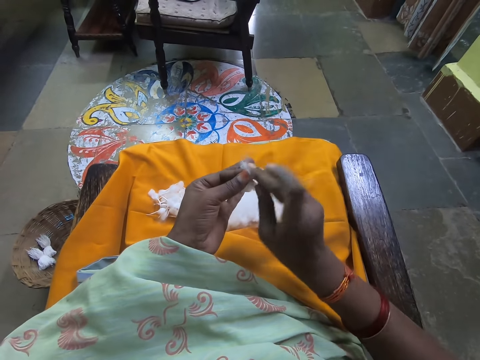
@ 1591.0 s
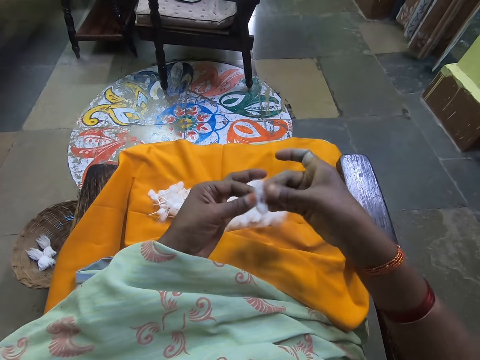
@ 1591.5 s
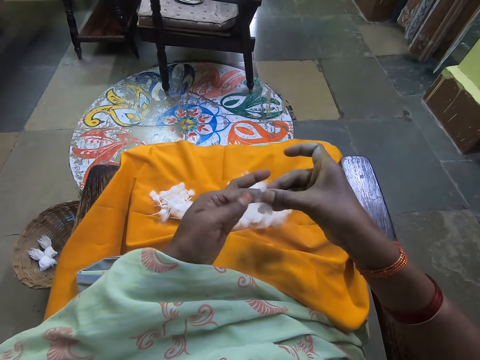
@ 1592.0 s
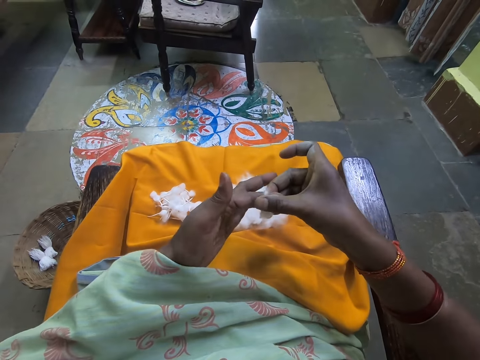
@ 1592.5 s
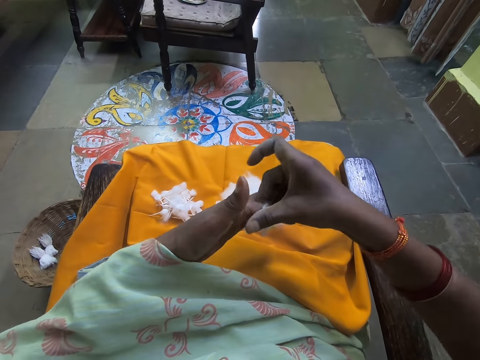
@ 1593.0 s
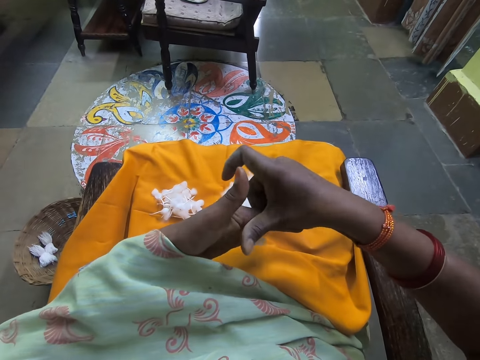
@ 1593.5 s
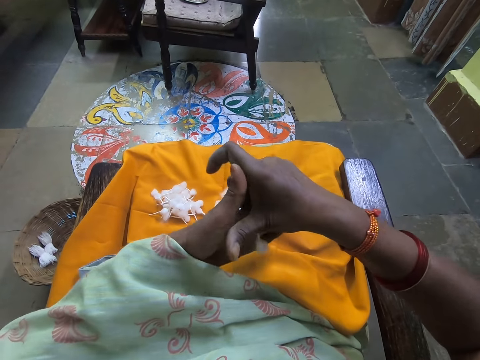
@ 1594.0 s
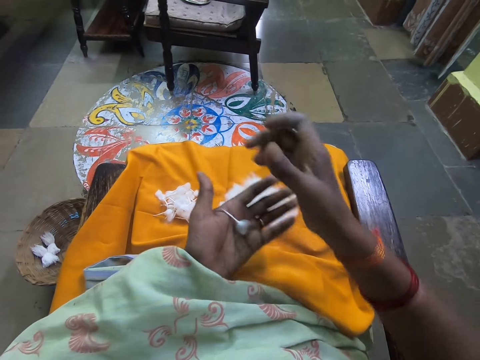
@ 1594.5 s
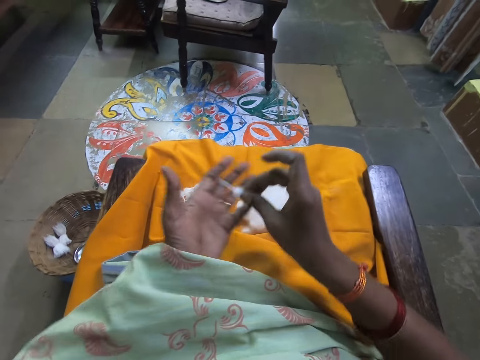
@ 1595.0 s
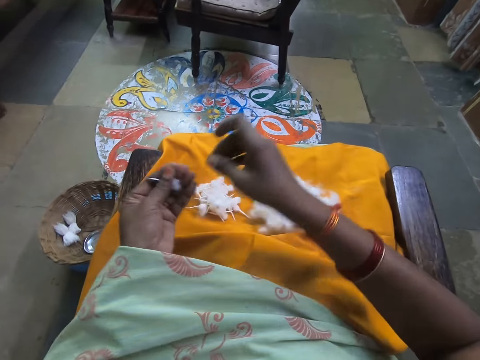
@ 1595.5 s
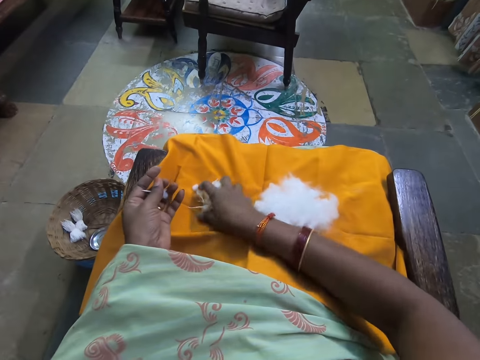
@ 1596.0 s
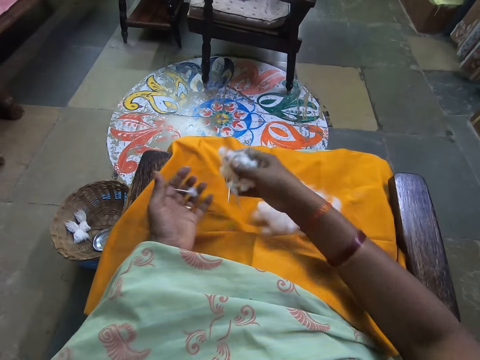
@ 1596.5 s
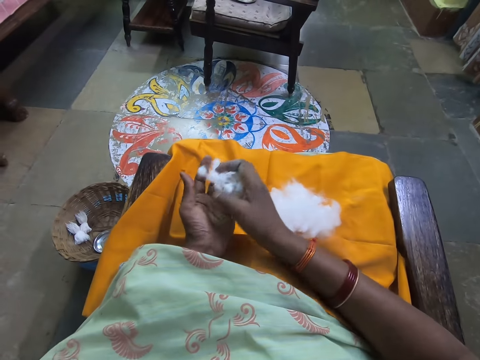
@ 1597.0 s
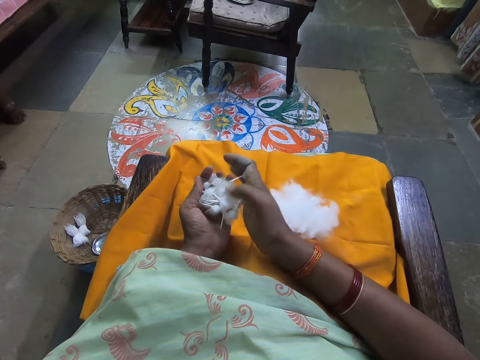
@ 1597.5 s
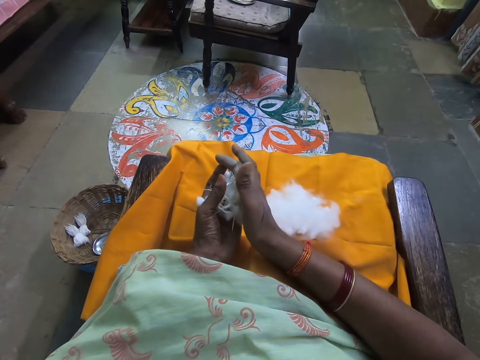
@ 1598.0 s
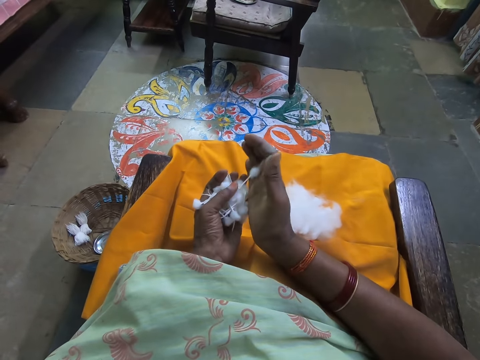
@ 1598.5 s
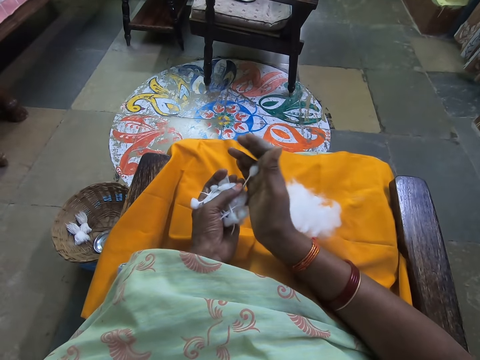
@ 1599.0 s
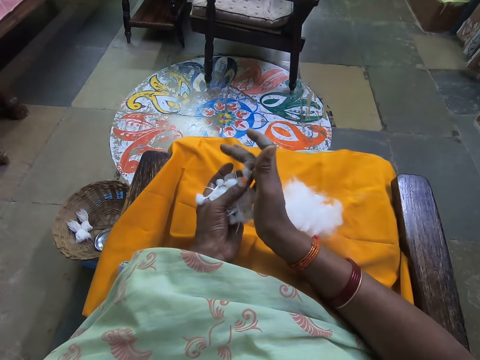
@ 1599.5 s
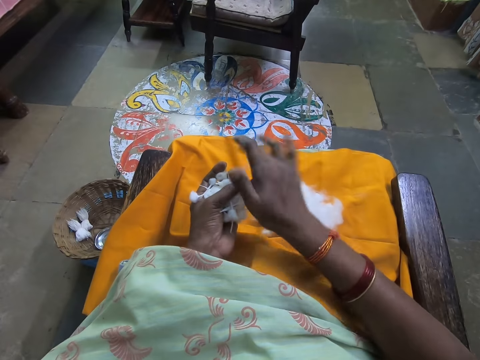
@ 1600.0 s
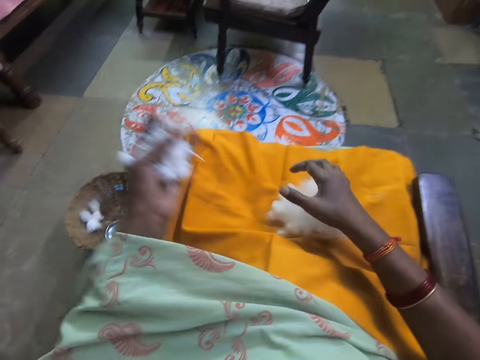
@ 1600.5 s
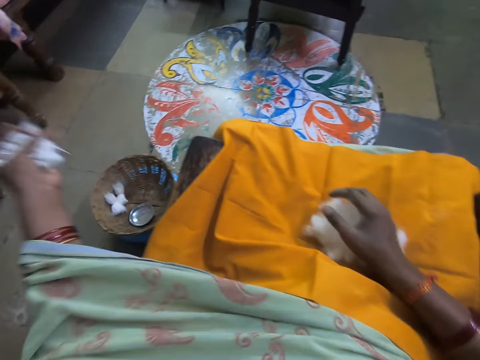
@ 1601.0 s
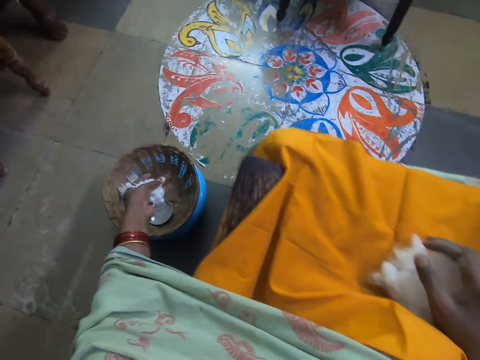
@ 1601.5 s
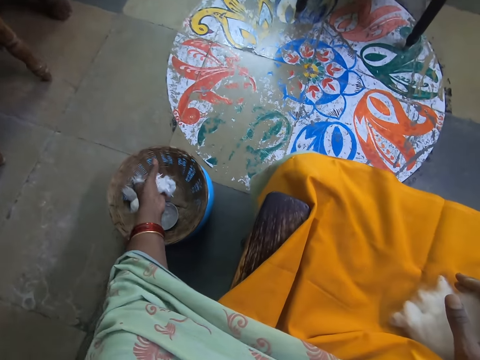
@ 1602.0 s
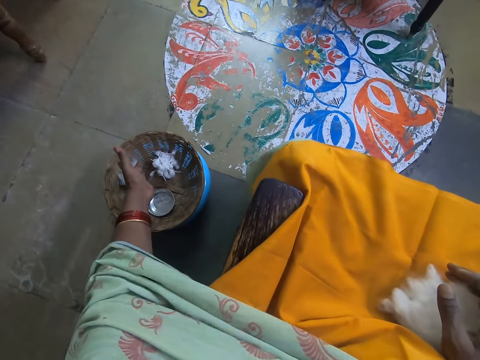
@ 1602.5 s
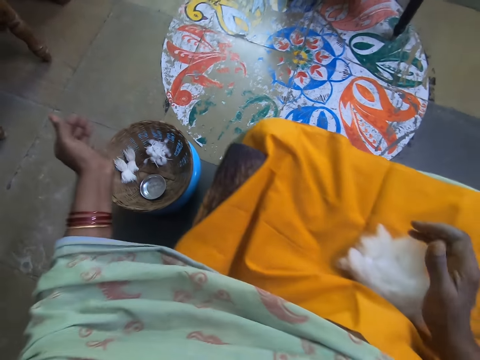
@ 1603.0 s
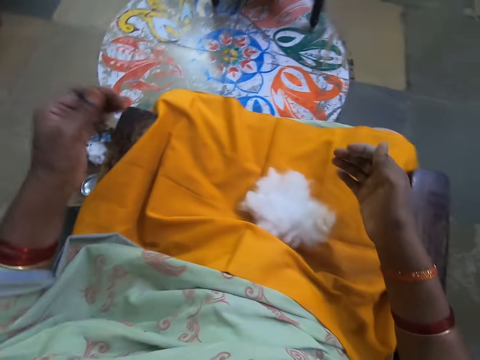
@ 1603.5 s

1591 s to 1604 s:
The camera wearer rolls the cotton on her fingers with her hands. She moves the cotton in her left hand with her right hand. She holds the cotton wool with her fingers. She picks the cotton on her legs from her cloth with her right hand. She places the cotton wool on her hand. She places the cotton in a basket on the floor with her left hand.

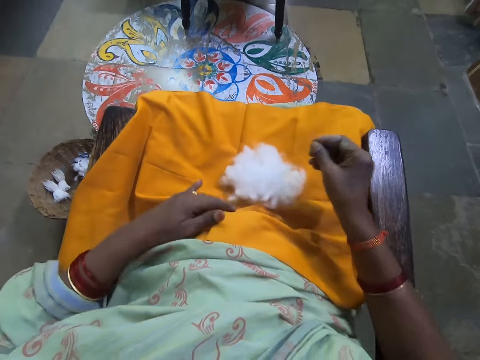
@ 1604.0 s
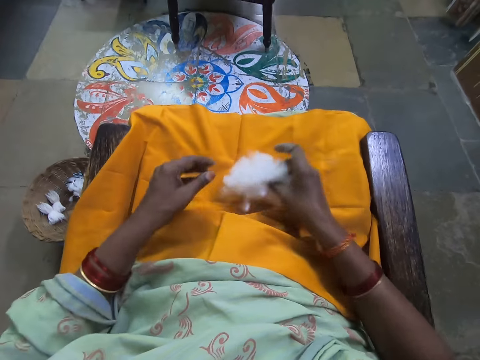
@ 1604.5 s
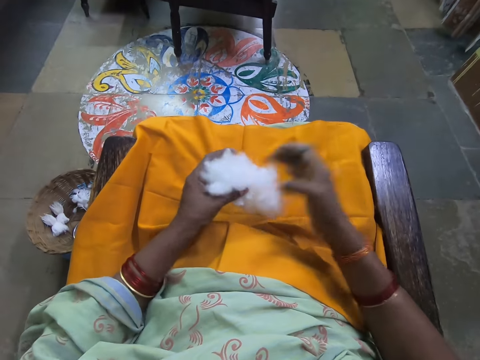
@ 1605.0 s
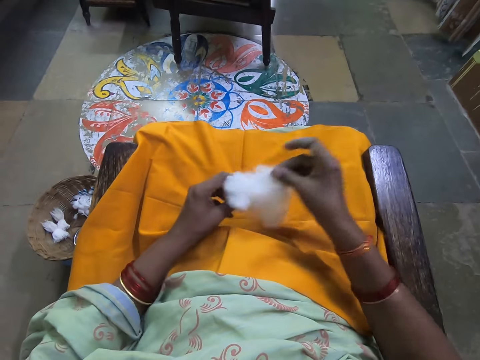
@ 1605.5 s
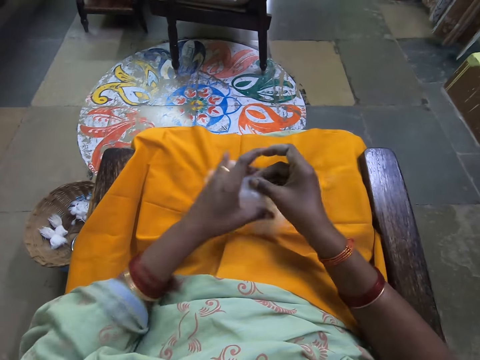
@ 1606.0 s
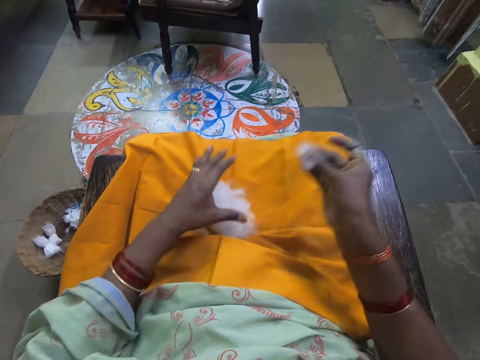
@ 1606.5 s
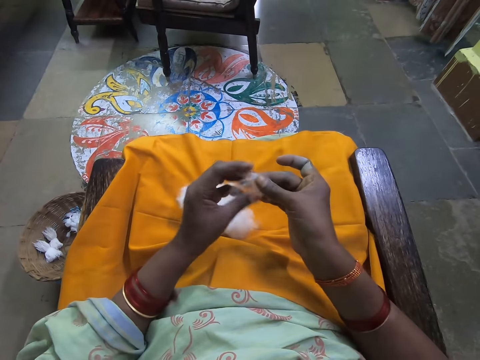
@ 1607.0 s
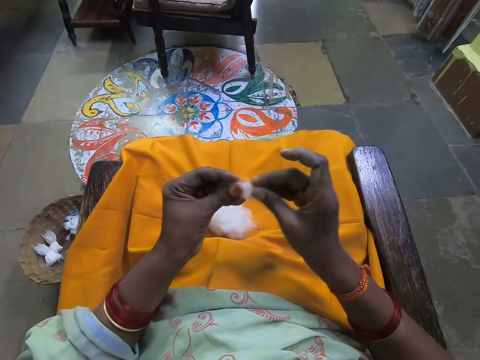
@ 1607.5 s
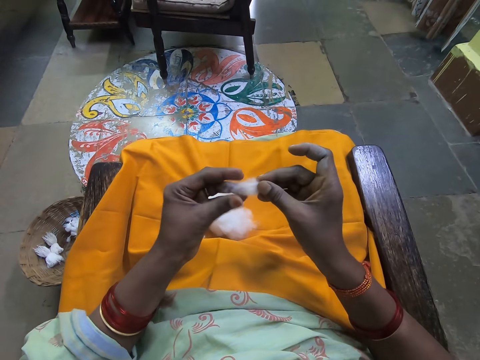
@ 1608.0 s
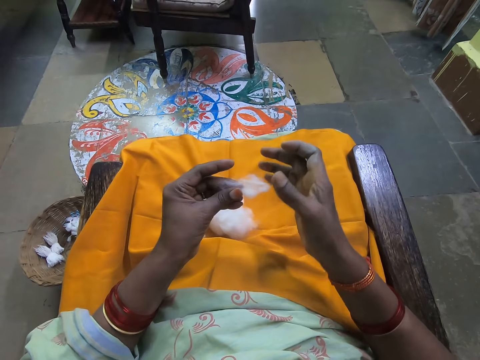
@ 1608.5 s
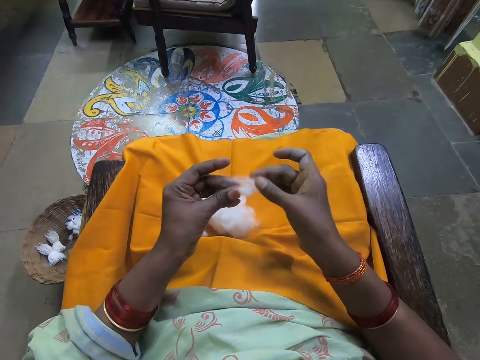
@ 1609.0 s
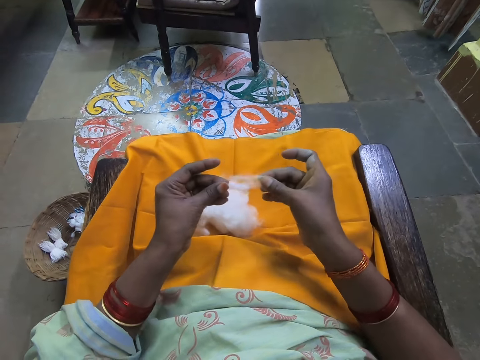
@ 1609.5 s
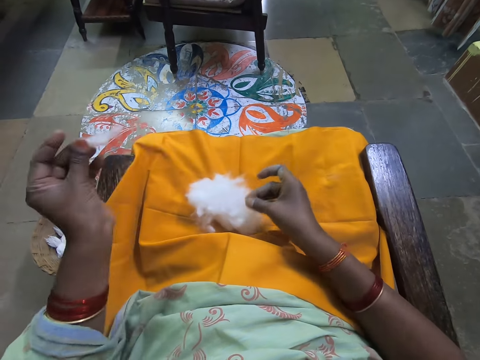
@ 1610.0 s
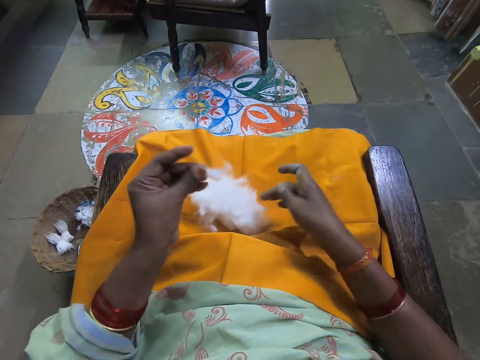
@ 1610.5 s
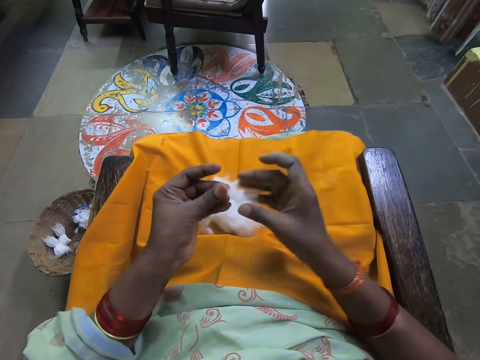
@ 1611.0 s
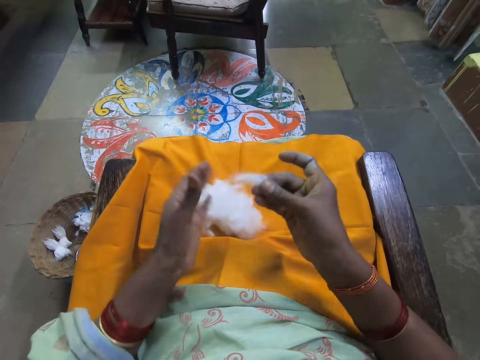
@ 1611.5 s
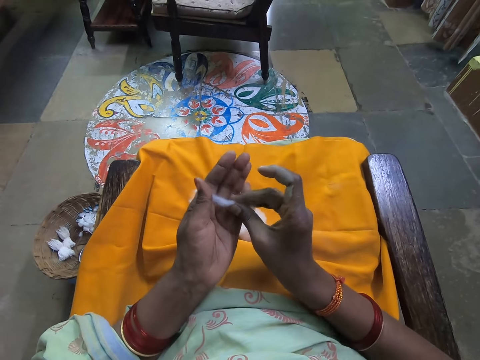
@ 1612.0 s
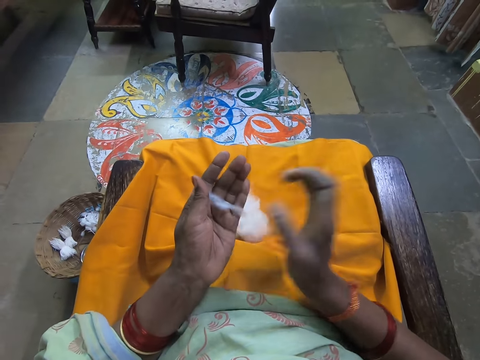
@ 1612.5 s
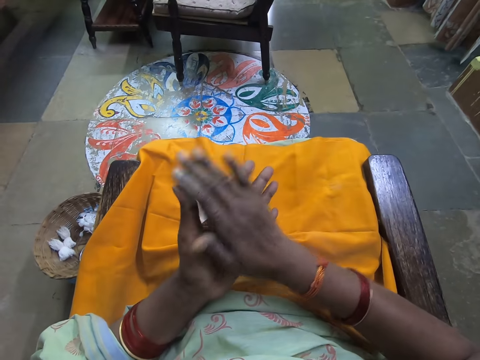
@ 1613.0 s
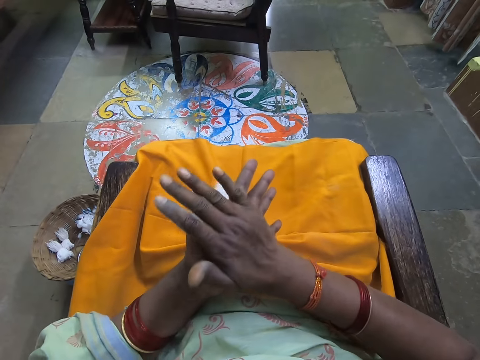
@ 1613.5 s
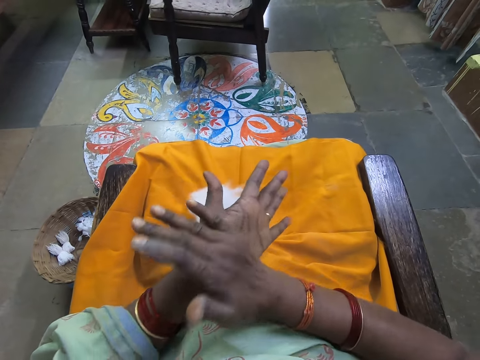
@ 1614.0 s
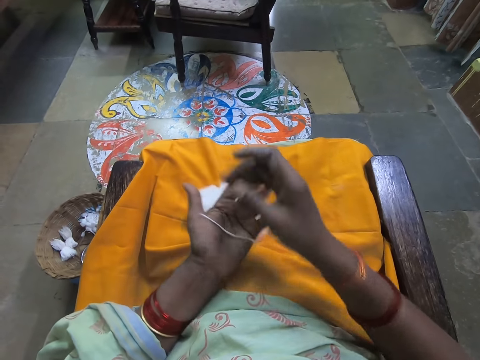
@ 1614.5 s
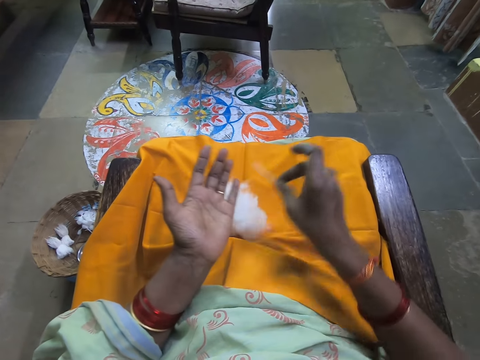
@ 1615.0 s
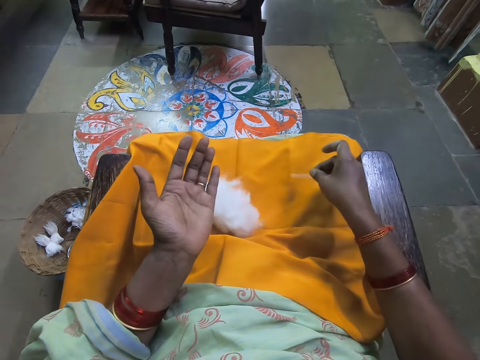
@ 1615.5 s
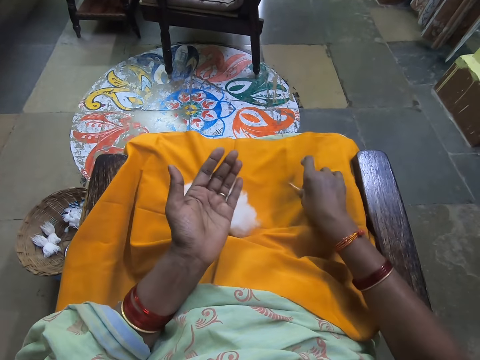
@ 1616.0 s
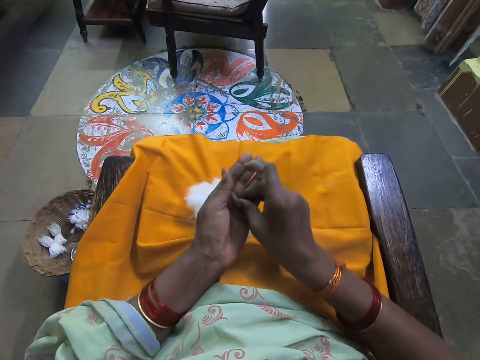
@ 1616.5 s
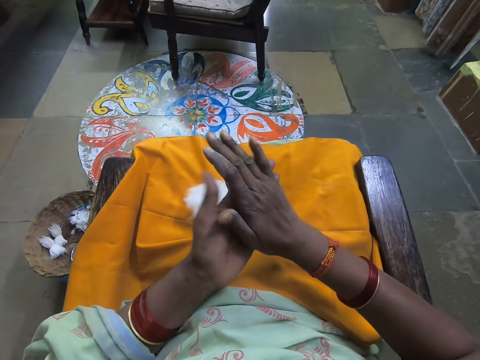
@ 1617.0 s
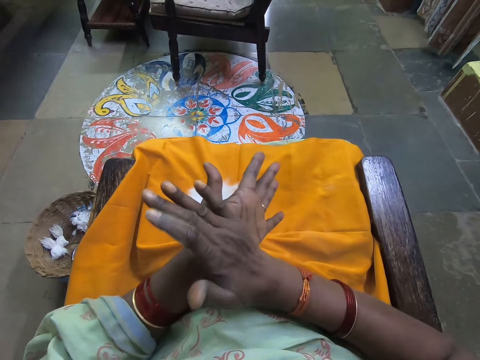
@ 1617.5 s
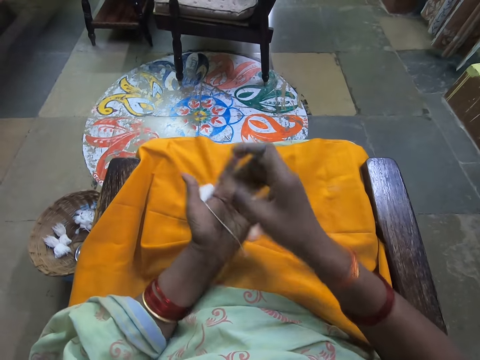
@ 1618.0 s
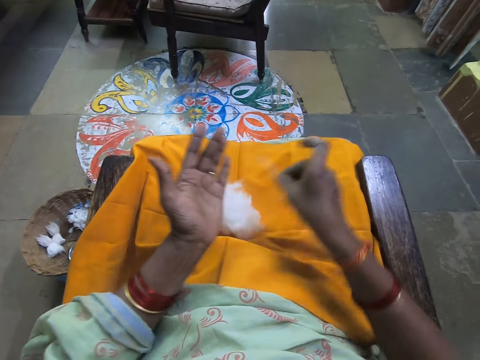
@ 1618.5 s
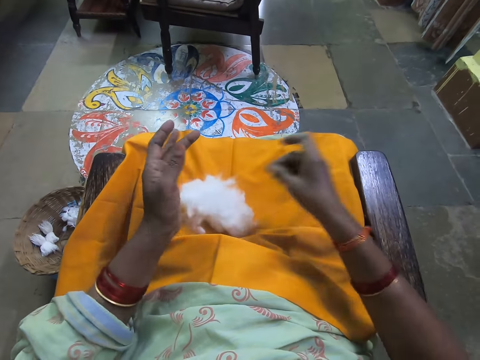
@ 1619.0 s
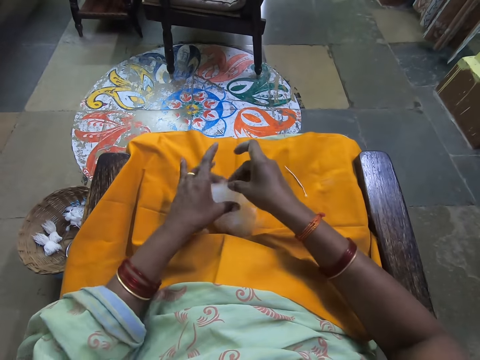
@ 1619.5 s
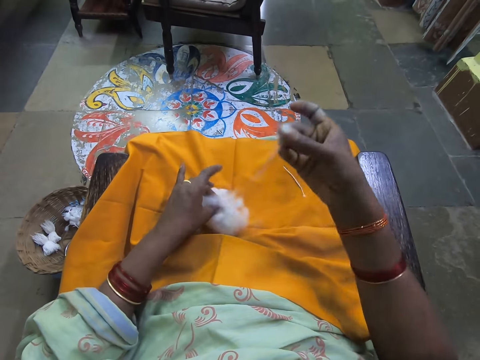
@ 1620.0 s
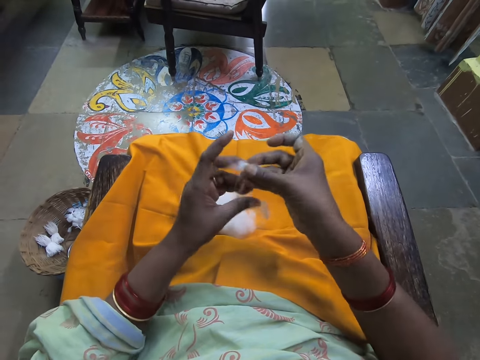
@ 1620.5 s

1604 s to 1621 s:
The camera wearer picks up the ball of cotton from her legs with her right hand. She picks cotton from the ball of cotton in her hands with her right hand. She places the ball of cotton on her legs with her left hand. She pulls the cotton wool. She holds the cotton with her hands. She cuts cotton with her right hand from the piece of cotton in her hands. She places the cotton on the ball of cotton on her legs with her right hand. She rolls the cotton with her hands on her palms. She places the cotton on her legs with her right hand. She picks the cotton from her legs with her right hand. She rolls the cotton with her hands on her palms. She places the cotton on her legs with her right hand. She picks cotton from the ball of cotton on her legs with her right hand. She pulls the cotton wool. She holds the cotton with her hands.
